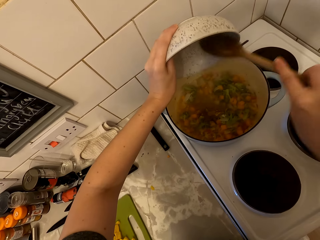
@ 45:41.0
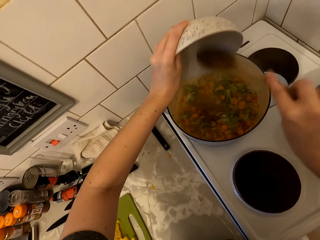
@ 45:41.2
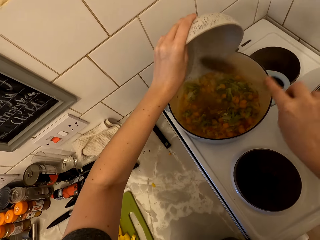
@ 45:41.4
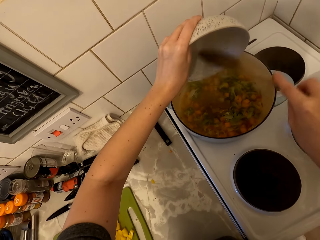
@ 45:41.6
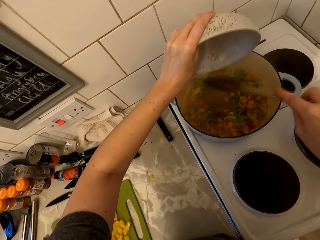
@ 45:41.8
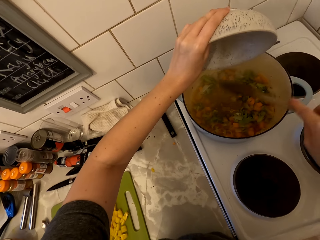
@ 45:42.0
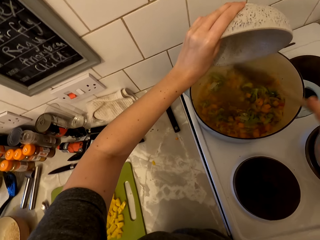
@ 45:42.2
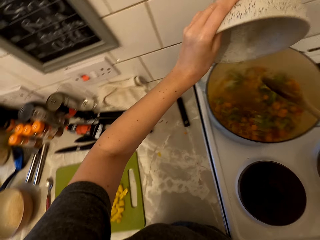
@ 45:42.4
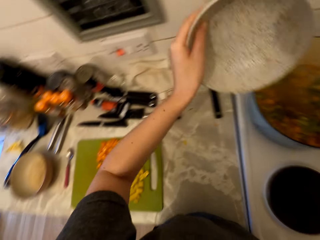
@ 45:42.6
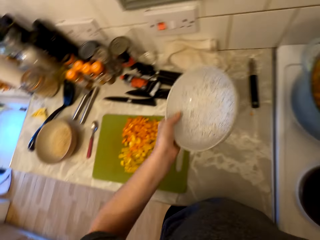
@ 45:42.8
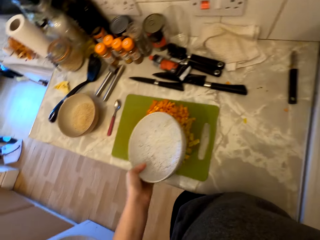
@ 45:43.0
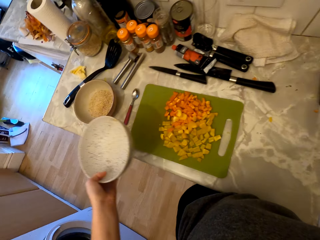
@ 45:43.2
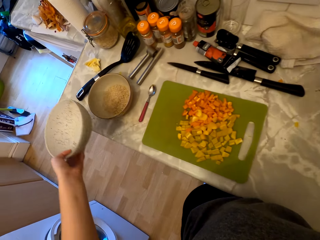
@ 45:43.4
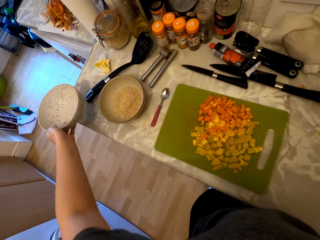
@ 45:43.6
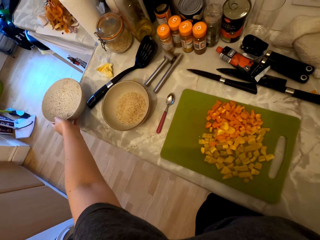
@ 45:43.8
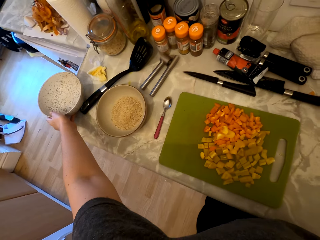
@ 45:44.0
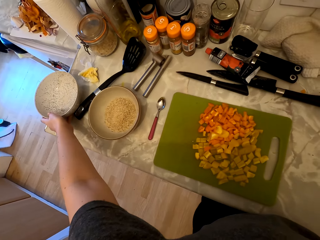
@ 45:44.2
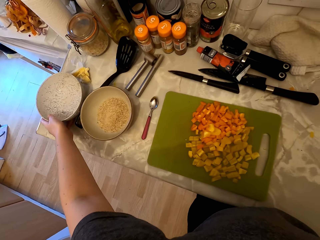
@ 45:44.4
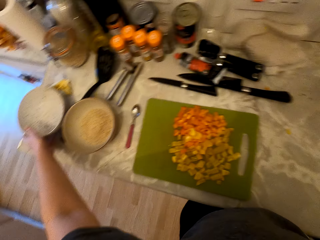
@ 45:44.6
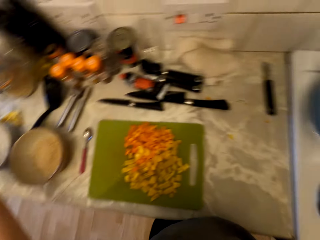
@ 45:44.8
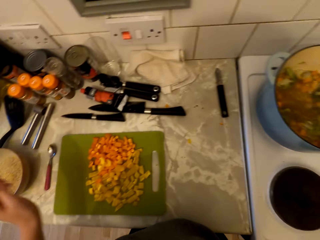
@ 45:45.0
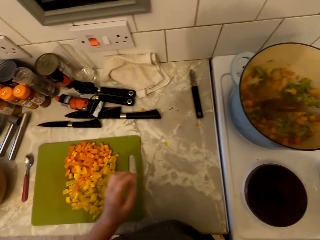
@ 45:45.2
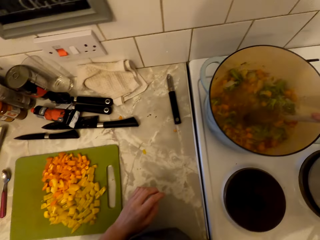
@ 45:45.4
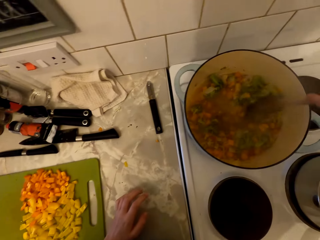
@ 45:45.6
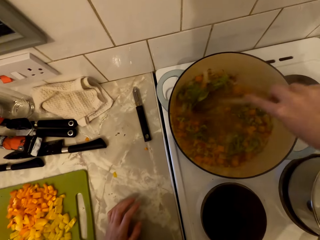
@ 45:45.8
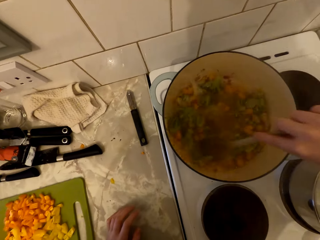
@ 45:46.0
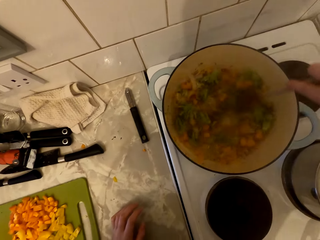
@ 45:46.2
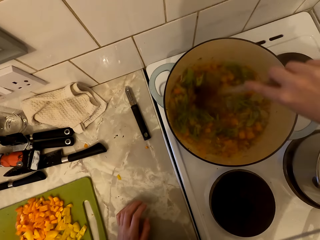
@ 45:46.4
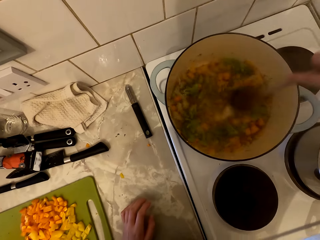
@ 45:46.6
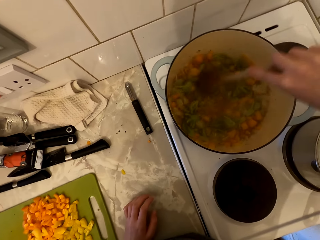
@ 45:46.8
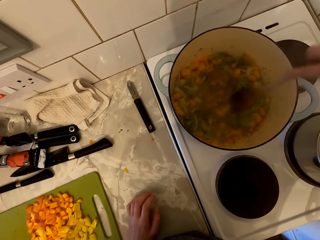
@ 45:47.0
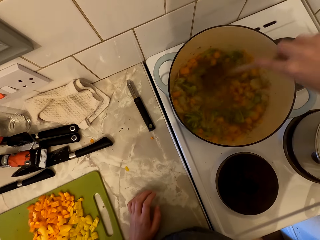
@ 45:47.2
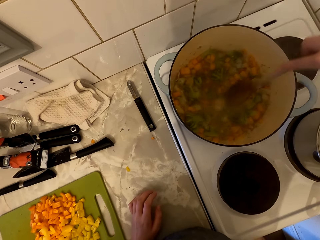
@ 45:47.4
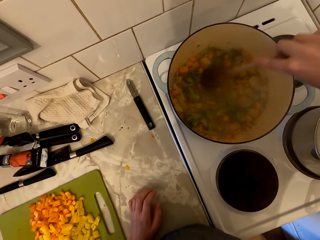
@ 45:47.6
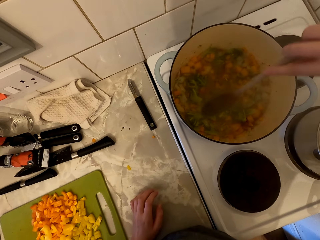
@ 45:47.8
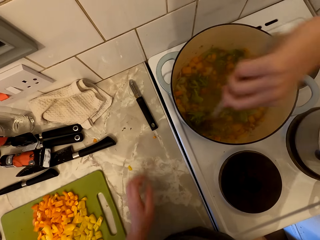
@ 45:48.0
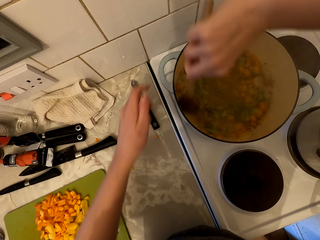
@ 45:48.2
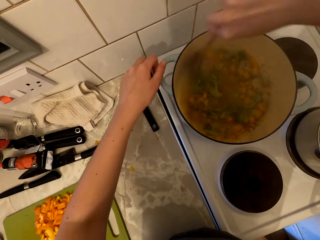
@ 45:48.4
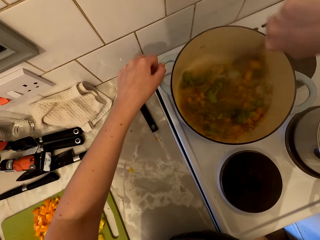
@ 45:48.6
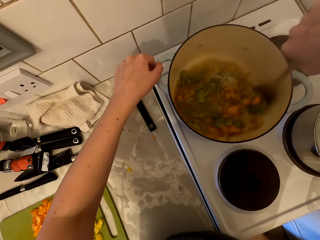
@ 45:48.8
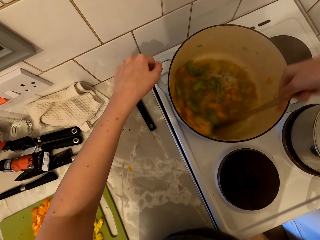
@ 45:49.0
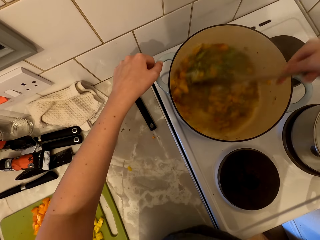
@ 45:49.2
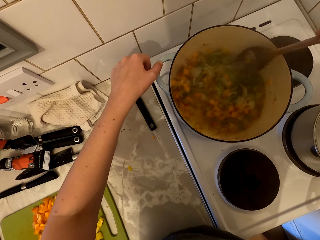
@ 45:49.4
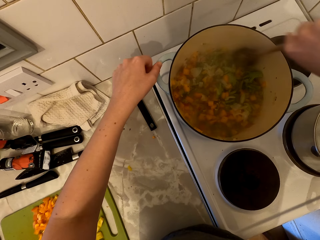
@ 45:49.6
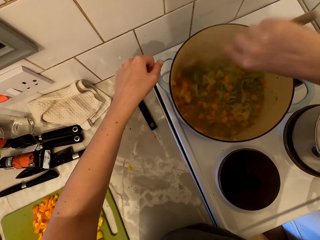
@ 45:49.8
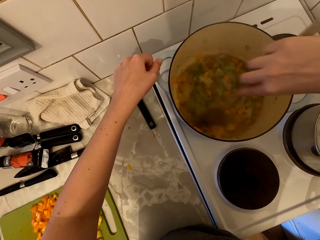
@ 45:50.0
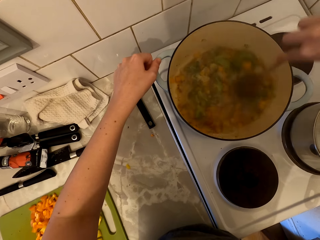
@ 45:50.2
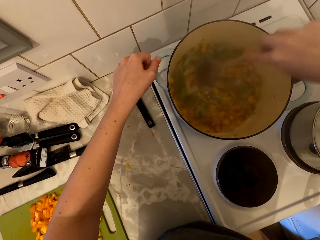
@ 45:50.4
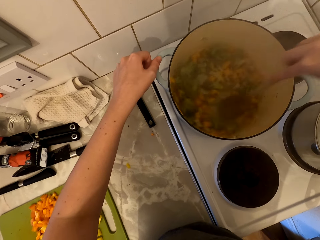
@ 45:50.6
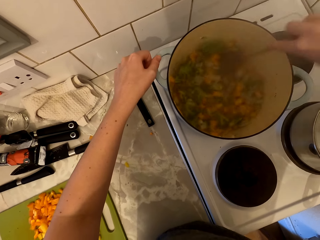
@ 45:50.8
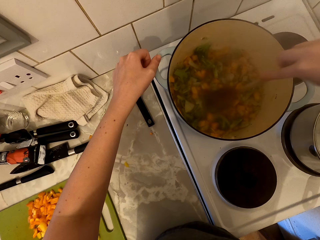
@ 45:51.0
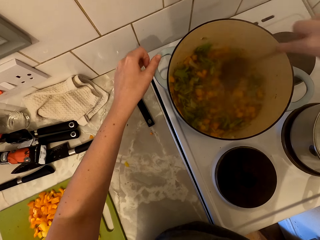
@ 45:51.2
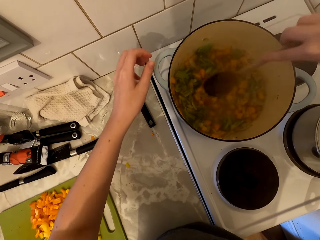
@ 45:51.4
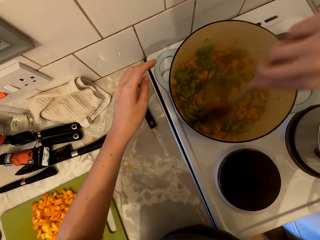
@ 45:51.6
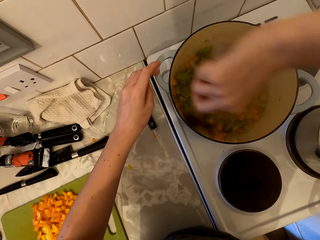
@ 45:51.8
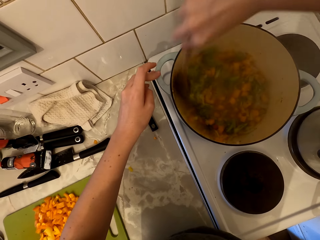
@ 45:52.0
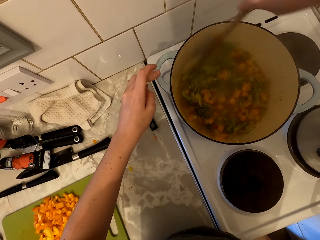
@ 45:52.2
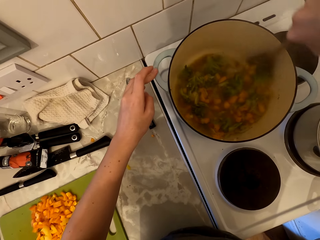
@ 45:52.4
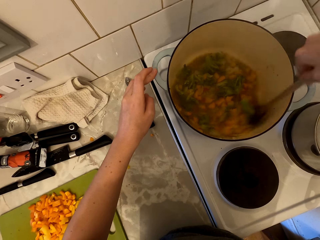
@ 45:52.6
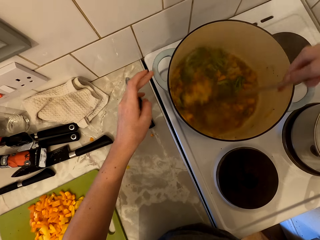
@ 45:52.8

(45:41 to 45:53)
The camera wearer looks around. They put the bowl on the counter. They stir the food. They stir the food again. They touch the cooking pan handle.

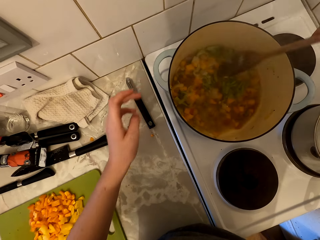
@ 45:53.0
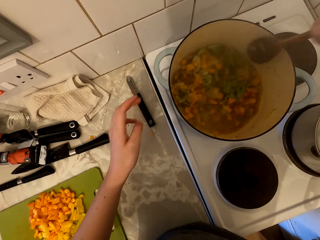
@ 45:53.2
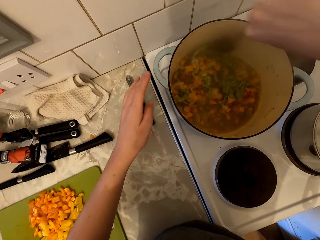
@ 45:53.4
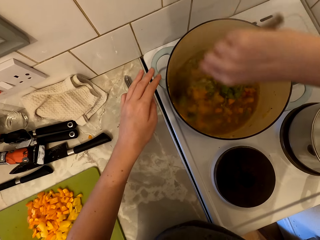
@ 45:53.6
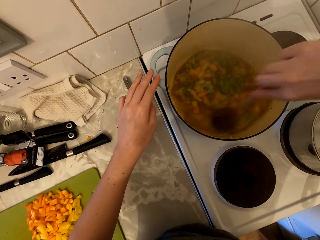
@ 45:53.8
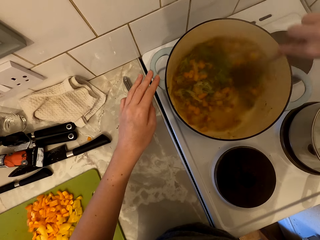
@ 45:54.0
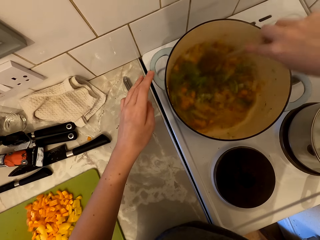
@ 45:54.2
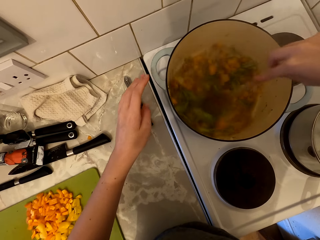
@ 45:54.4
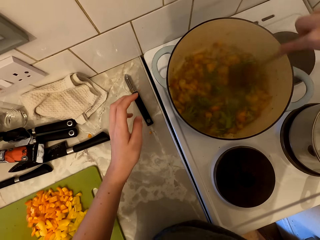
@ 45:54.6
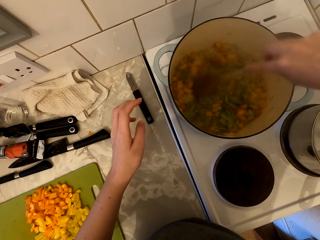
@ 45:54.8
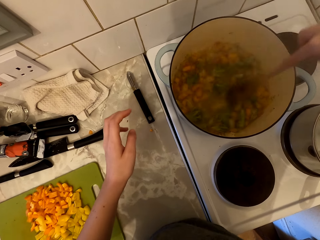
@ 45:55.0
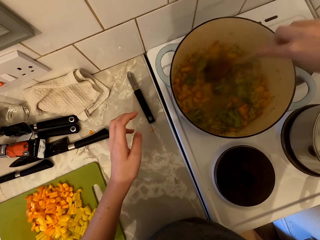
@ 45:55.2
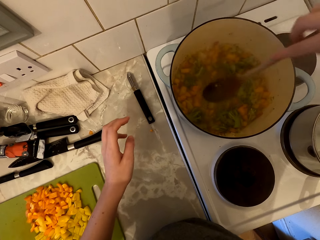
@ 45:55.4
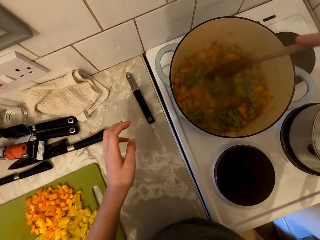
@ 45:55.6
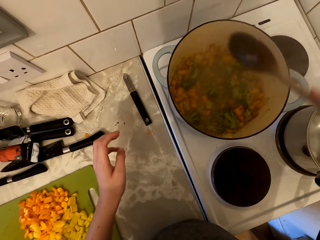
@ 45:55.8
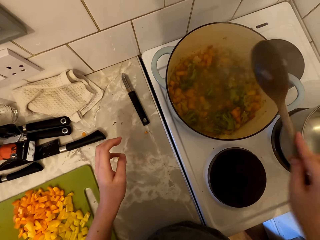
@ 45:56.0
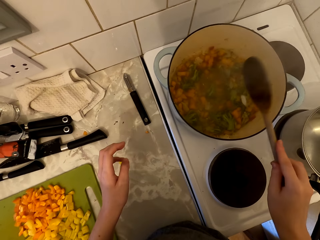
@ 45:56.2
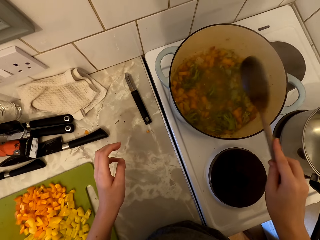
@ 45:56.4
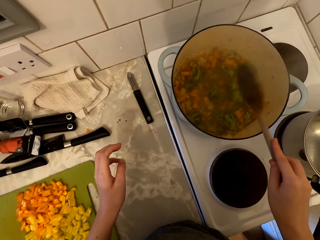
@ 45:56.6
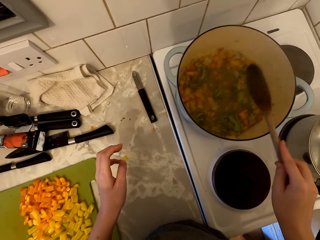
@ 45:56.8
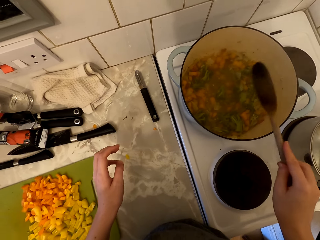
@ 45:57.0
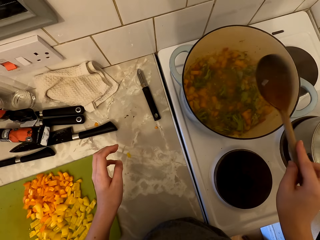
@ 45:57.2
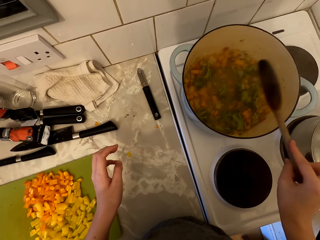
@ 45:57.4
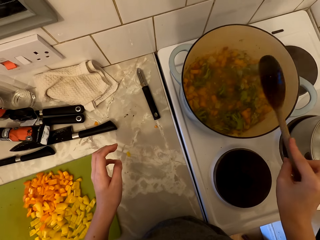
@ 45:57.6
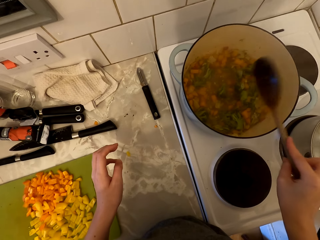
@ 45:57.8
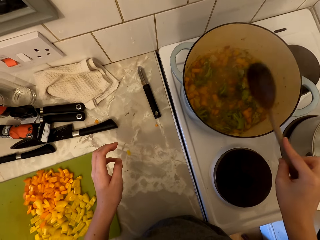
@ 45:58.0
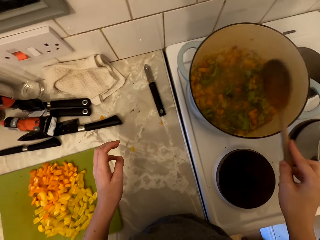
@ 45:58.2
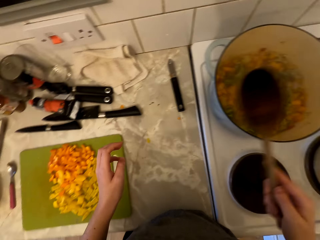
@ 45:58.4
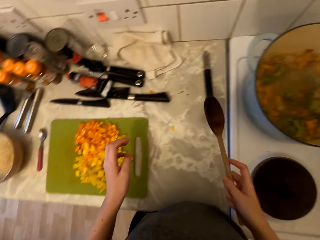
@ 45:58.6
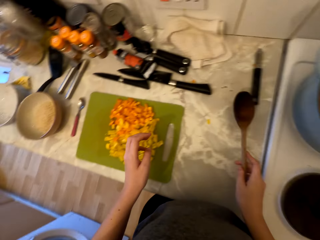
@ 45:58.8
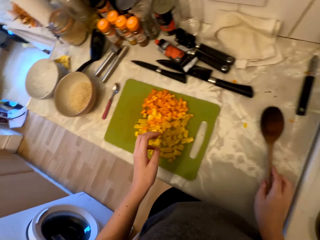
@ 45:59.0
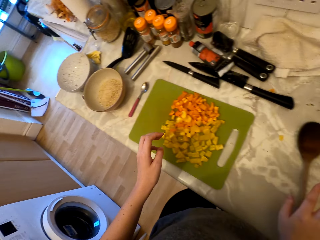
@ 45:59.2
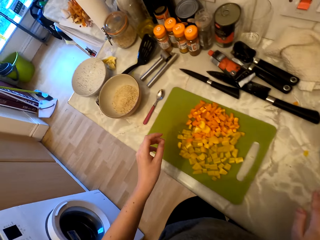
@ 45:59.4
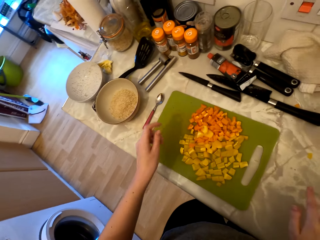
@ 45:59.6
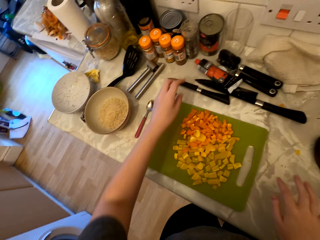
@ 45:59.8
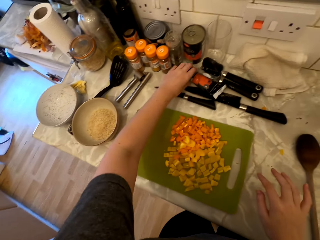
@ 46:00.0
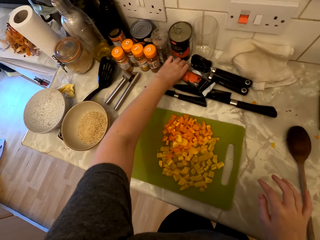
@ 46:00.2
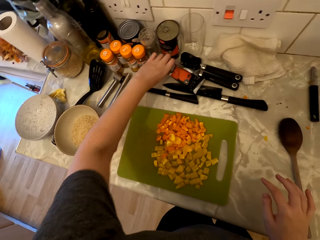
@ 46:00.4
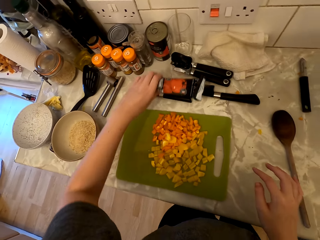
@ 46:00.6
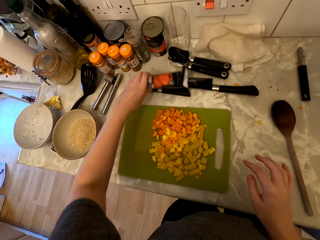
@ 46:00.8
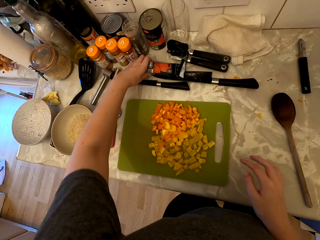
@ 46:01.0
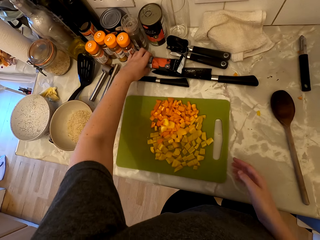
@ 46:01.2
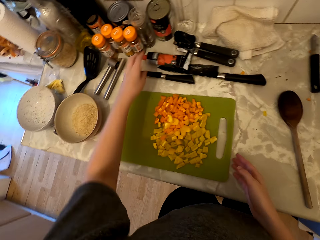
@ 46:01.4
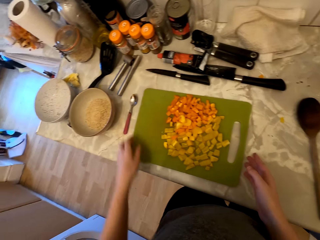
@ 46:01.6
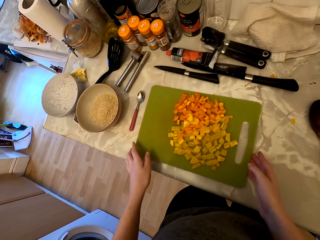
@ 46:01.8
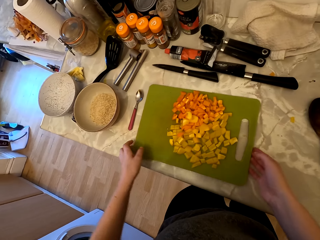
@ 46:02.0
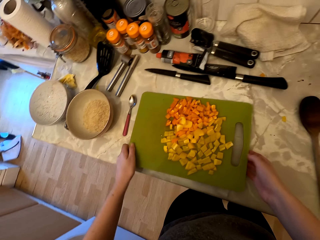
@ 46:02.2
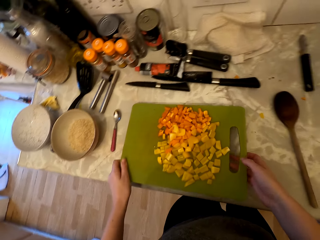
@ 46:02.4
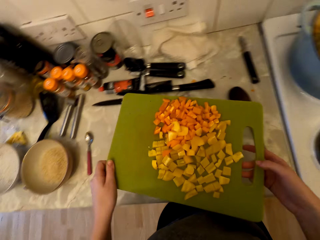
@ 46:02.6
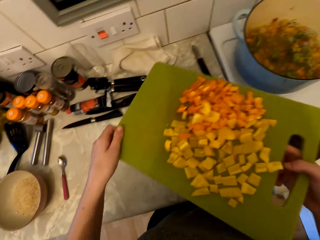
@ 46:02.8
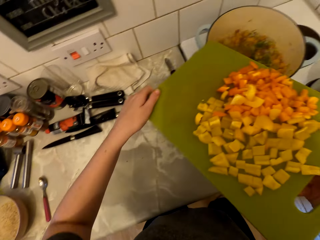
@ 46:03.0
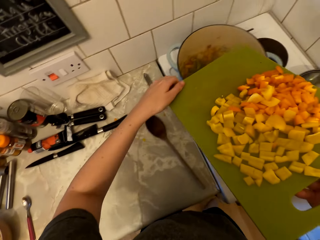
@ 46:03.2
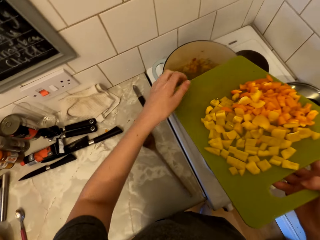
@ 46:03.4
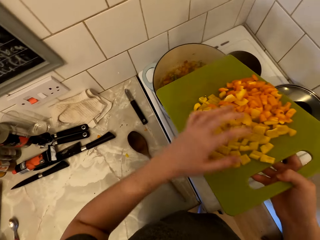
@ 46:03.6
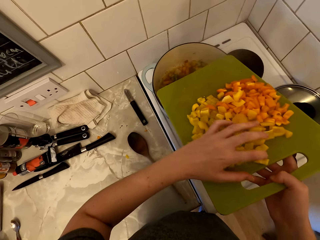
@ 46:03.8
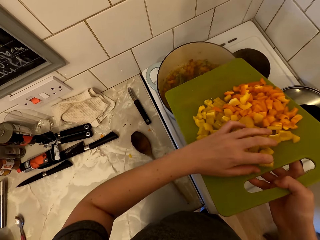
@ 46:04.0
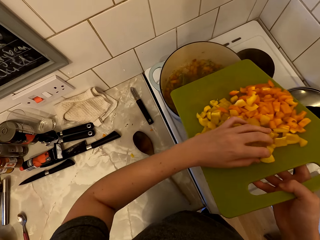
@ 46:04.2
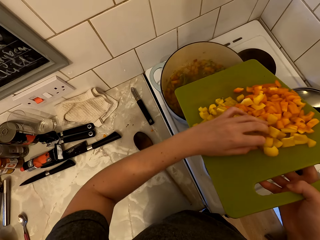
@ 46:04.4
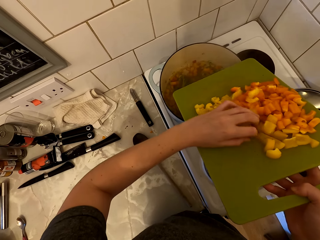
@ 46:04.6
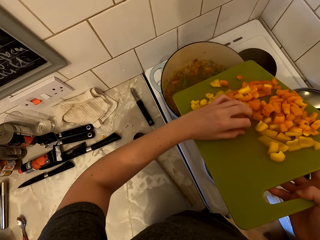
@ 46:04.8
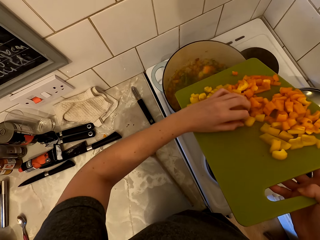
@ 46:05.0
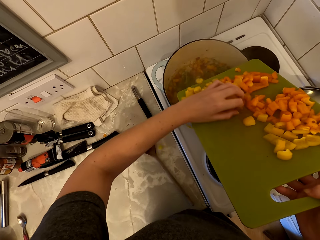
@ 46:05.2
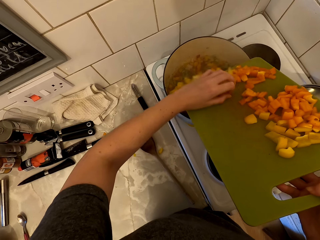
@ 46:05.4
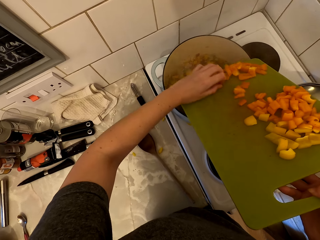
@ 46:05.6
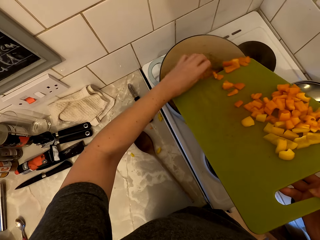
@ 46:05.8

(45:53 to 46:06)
The camera wearer hits the cooking pan with the cooking stick. They put the cooking stick on the countertop. They pick up the tomato paste tube and put the tomato paste tube on the countertop. They pick up the chopping board with the yellow pepper on it. They place the bowl on the counter. They pour the food from the board into the pan.
